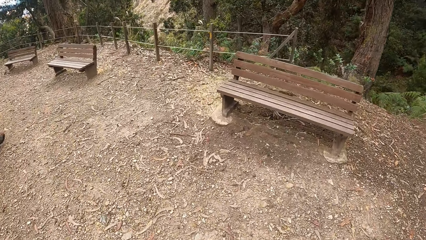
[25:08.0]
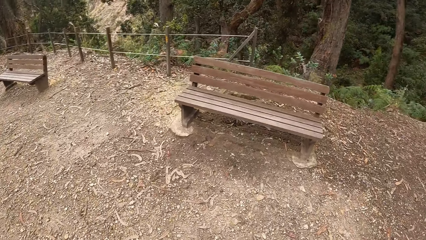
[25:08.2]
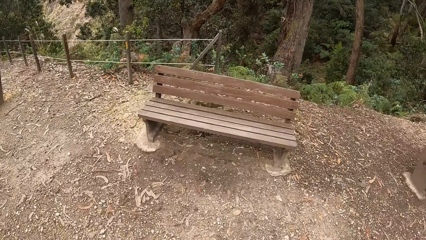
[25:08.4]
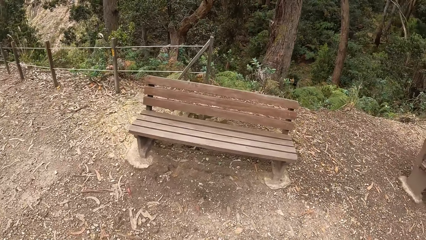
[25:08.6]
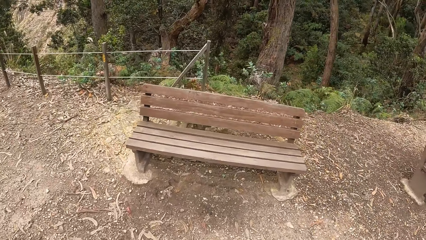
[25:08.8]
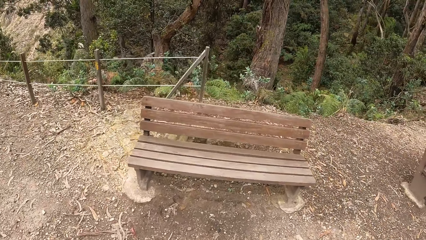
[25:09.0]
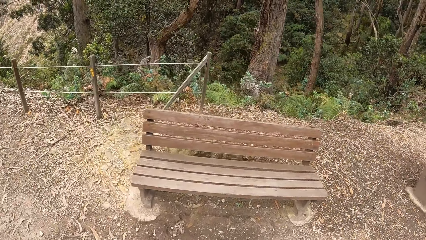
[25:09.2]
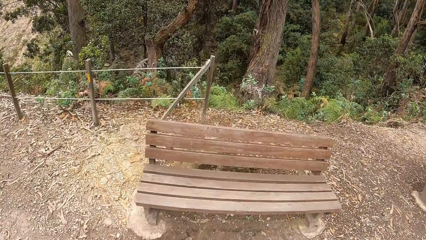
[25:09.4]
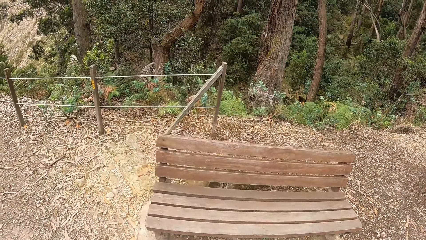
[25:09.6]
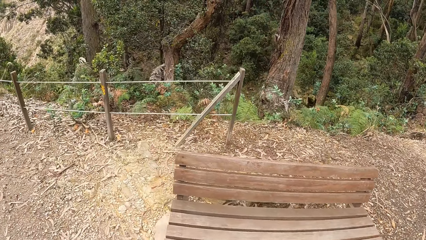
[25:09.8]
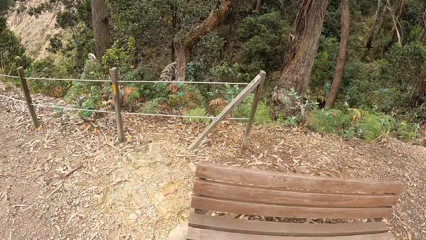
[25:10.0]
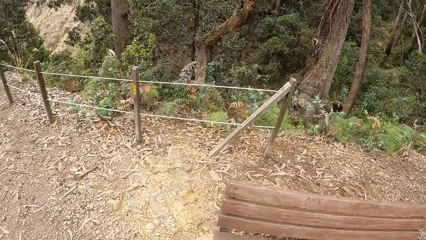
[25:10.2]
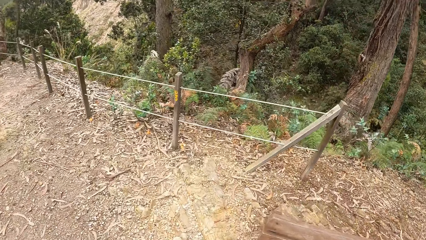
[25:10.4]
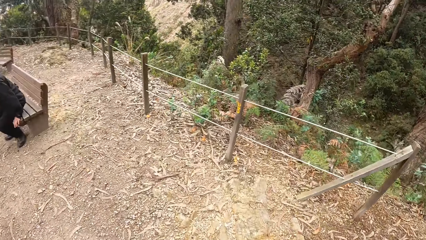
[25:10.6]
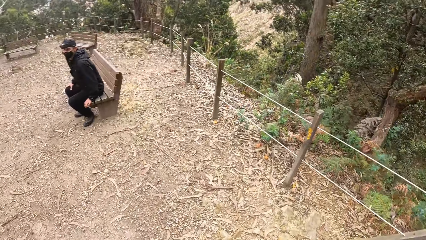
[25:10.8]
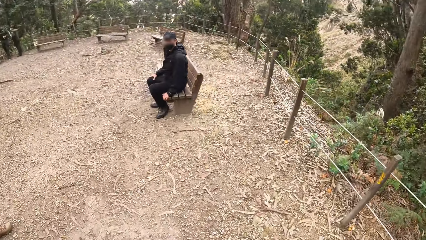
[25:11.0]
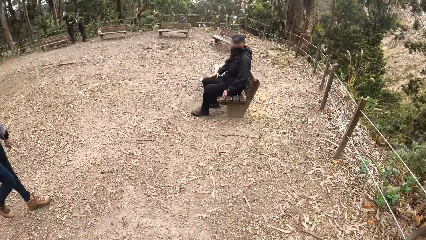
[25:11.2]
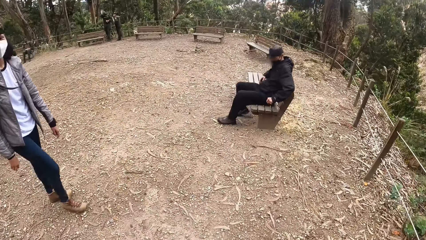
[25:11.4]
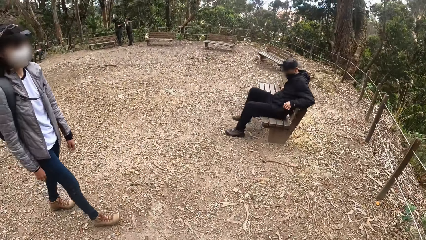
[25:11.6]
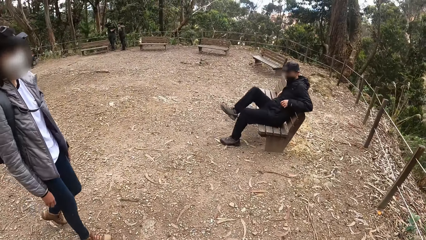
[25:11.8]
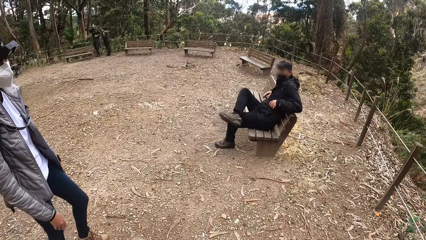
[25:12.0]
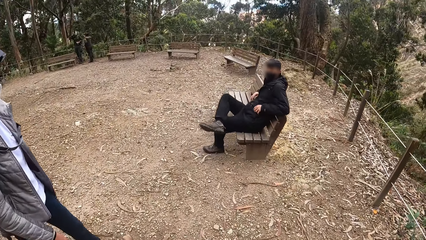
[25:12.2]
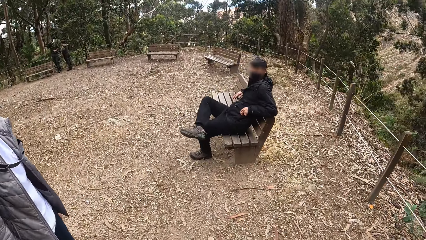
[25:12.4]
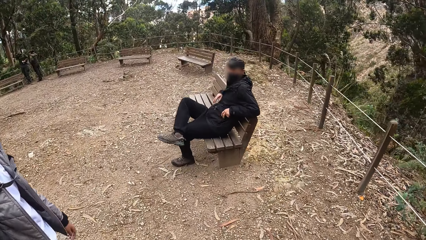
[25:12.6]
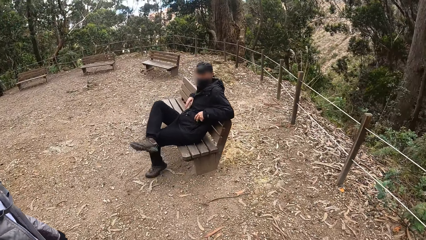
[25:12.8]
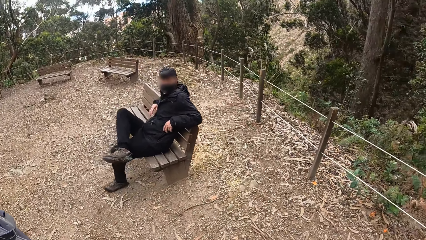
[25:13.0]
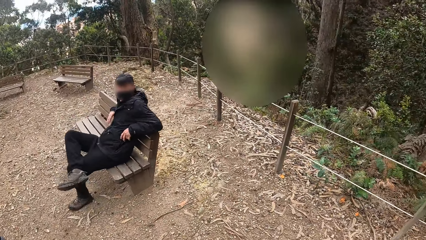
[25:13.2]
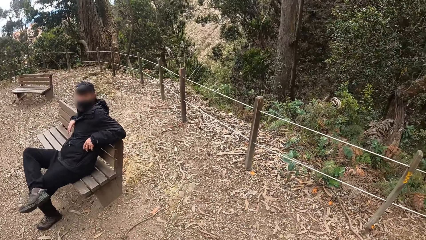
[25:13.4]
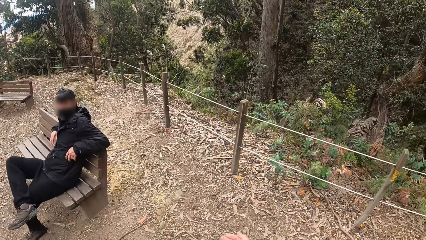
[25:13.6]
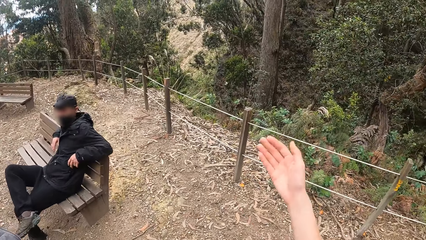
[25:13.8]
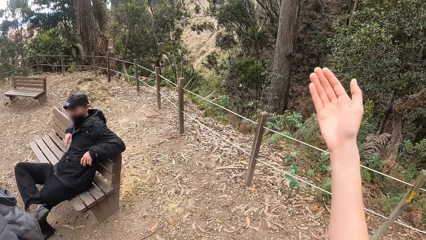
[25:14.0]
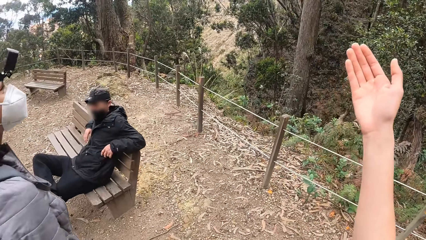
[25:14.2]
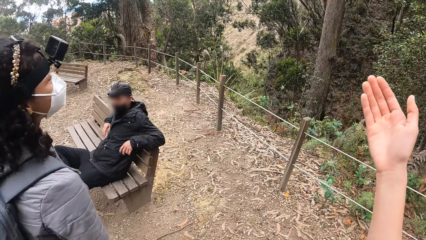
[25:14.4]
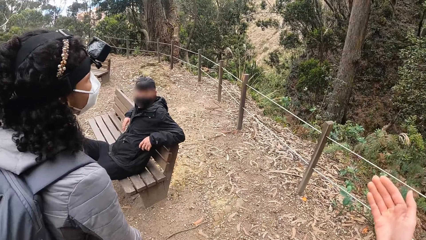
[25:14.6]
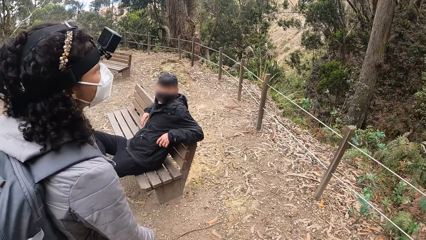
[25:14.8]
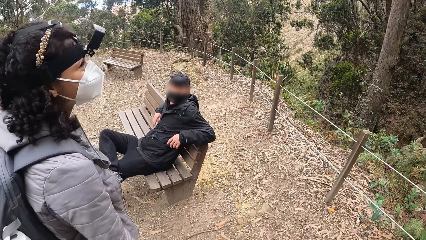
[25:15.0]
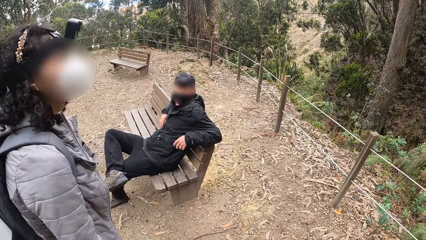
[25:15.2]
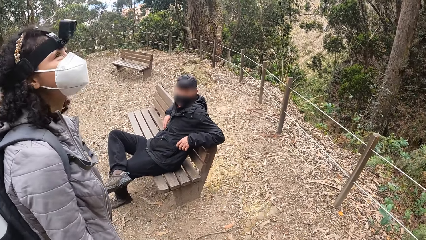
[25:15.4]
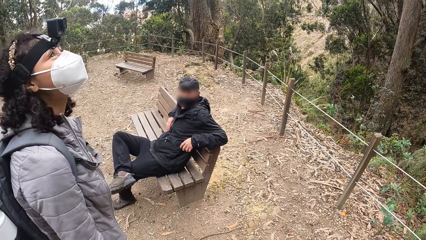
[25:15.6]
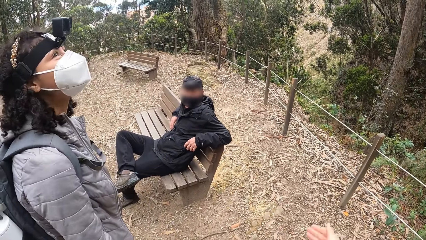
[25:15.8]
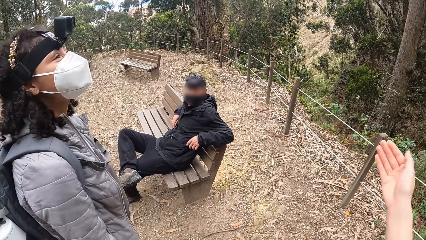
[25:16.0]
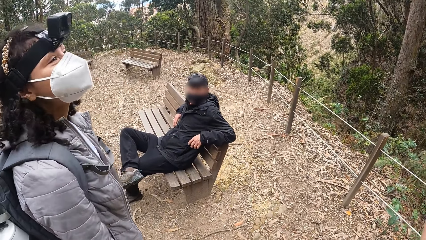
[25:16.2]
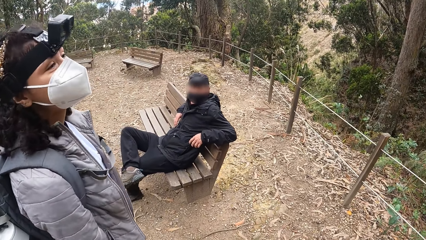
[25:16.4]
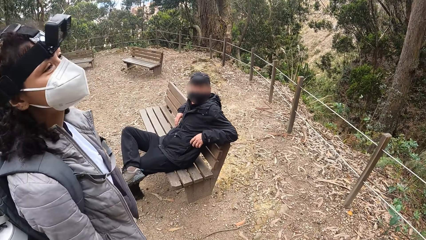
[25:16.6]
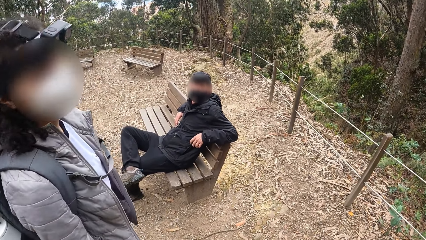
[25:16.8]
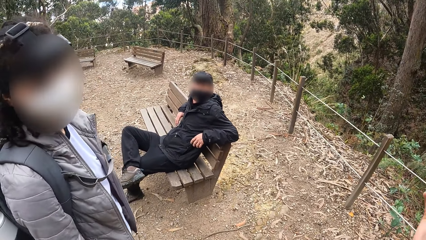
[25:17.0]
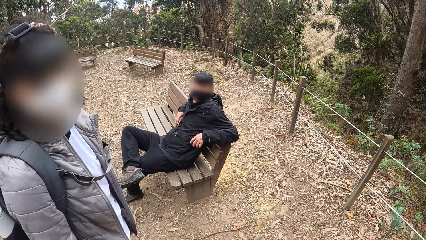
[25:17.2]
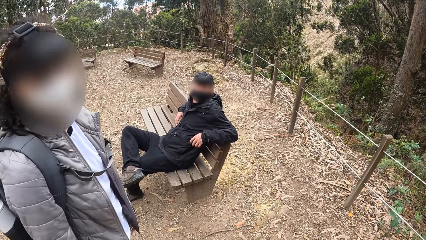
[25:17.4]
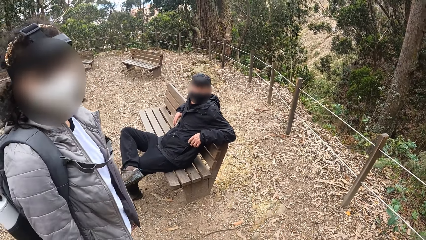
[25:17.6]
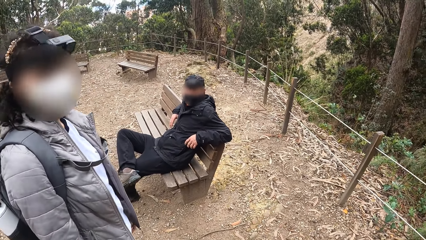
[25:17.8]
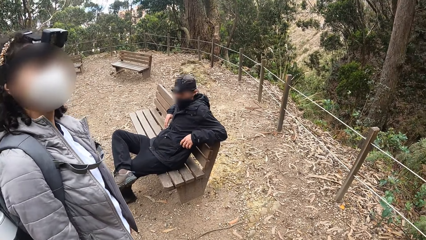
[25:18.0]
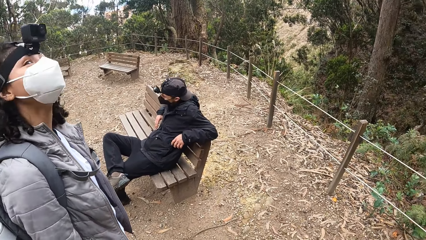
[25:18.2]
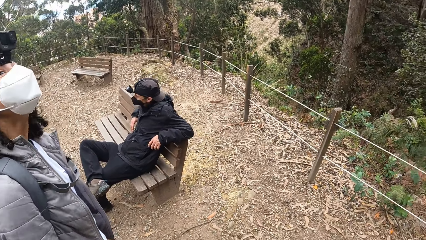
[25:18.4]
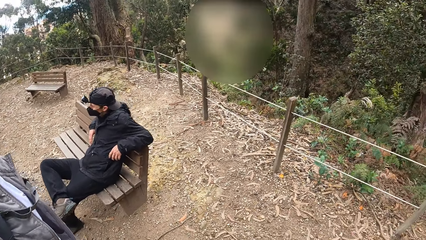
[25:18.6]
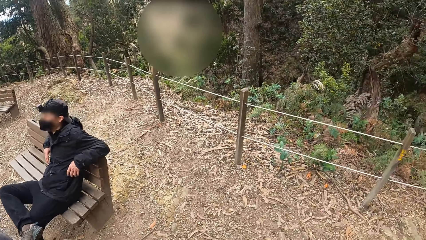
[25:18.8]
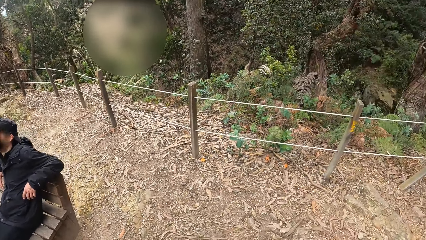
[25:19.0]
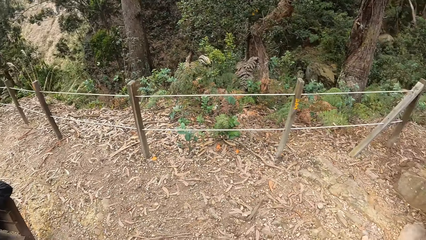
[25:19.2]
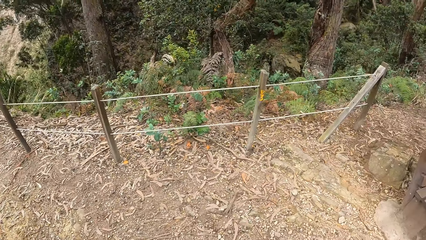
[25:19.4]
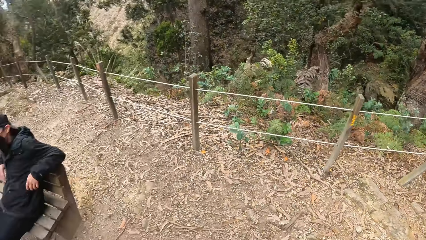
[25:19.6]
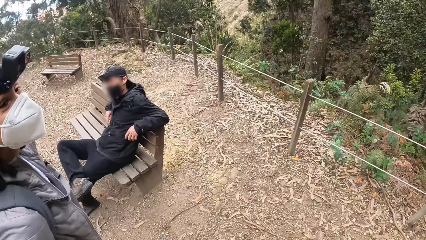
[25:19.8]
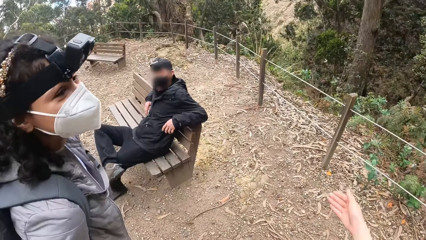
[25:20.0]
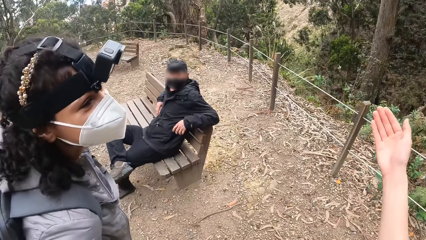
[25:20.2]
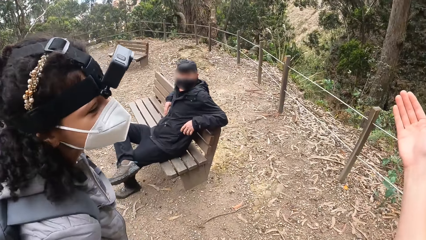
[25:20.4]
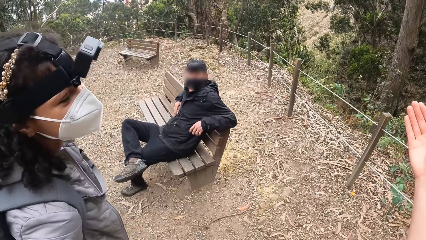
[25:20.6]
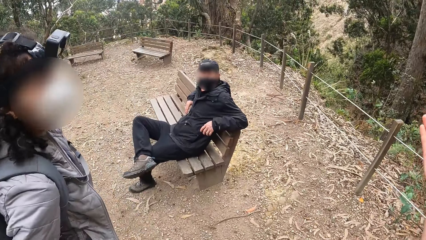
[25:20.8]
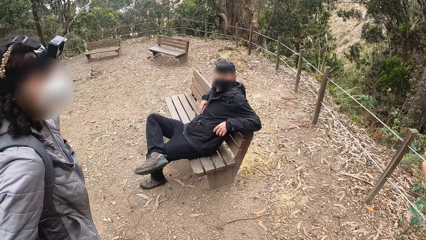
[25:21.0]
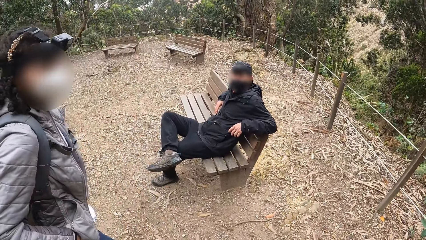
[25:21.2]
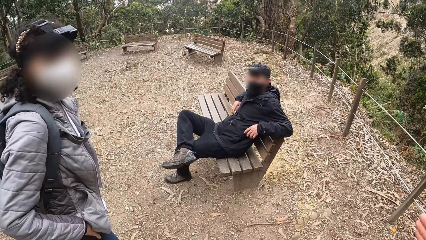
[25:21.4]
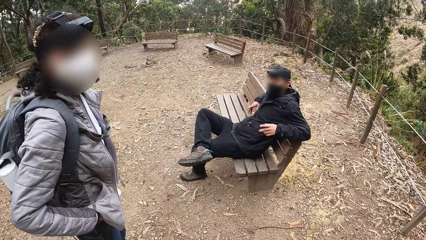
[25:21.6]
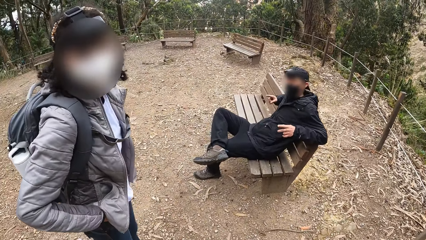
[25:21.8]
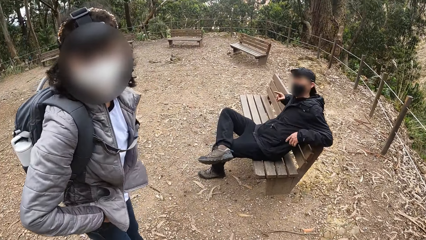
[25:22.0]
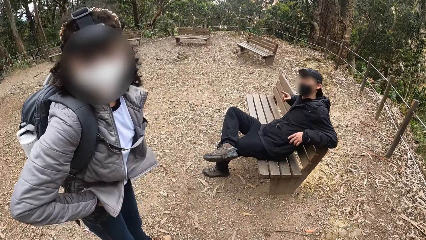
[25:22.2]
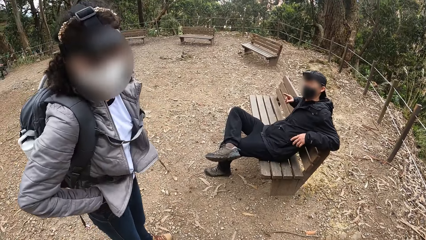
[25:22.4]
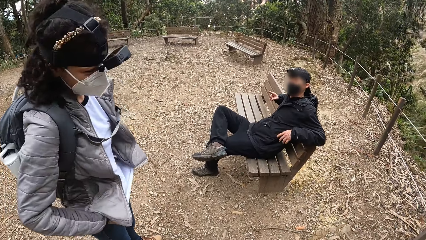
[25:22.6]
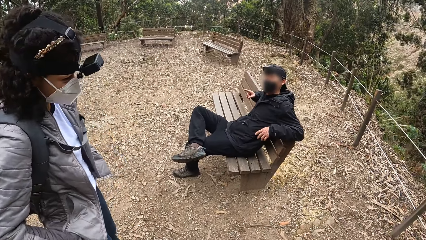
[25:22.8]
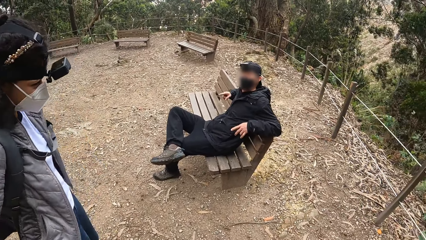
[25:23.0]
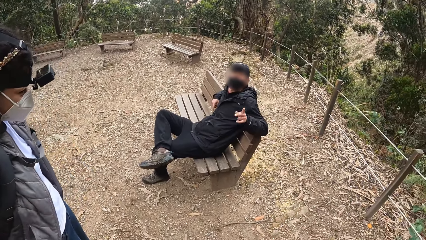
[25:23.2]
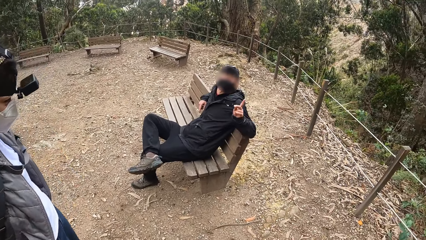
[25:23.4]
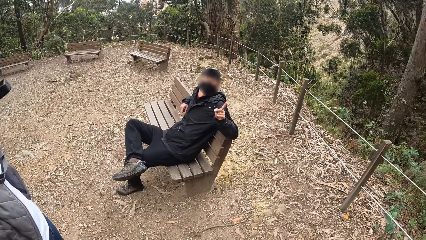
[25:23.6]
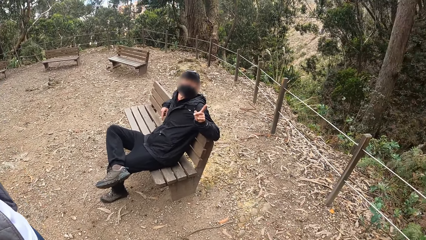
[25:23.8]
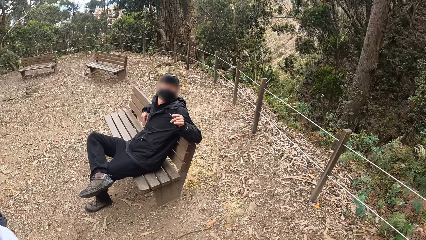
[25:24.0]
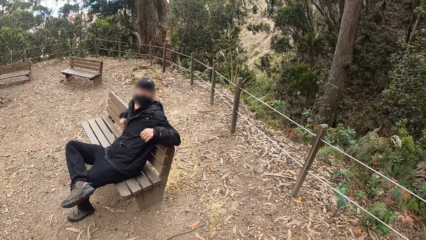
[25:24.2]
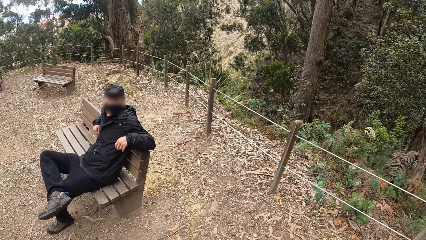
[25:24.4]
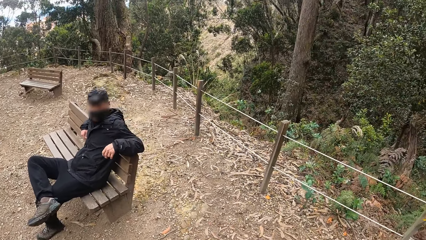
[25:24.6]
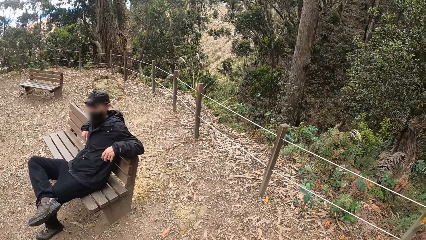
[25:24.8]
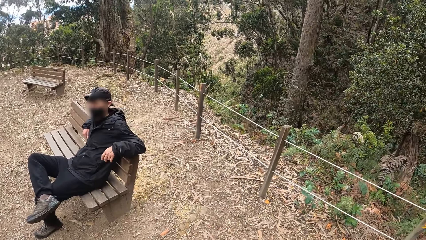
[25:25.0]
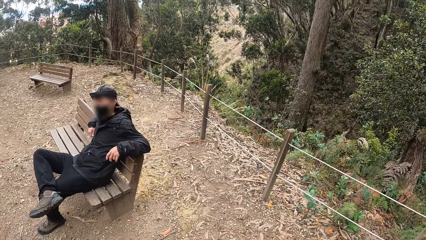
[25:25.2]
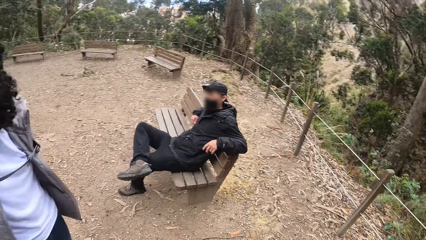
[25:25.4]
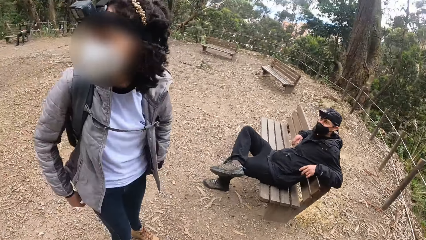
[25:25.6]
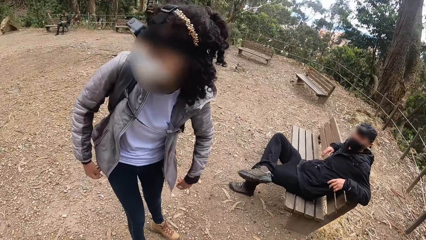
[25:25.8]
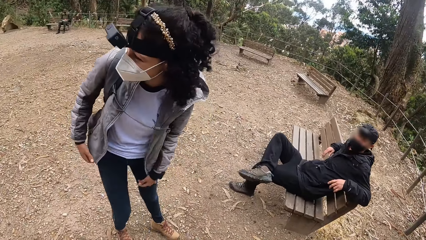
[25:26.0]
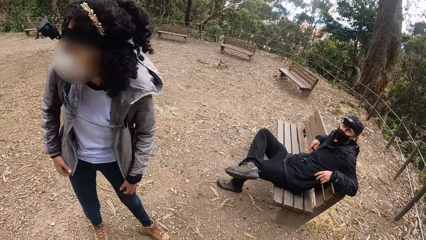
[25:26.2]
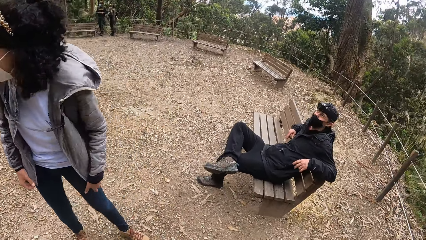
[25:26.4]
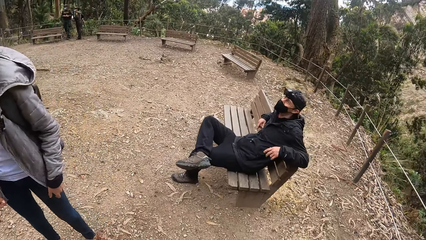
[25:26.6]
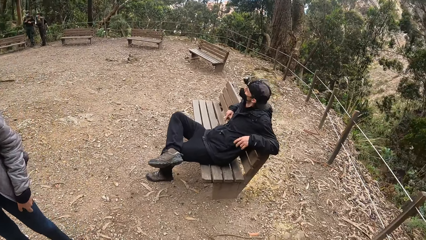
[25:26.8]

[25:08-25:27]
A man sits on a garden bench. A woman walks towards the camera wearer. The man puts his right leg on his left leg. The camera wearer interacts with a man. The woman adjusts both hands in her jacket. The first man points his left index finger towards the camera wearer.
